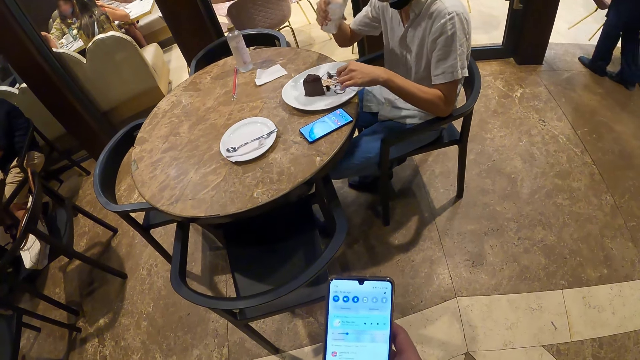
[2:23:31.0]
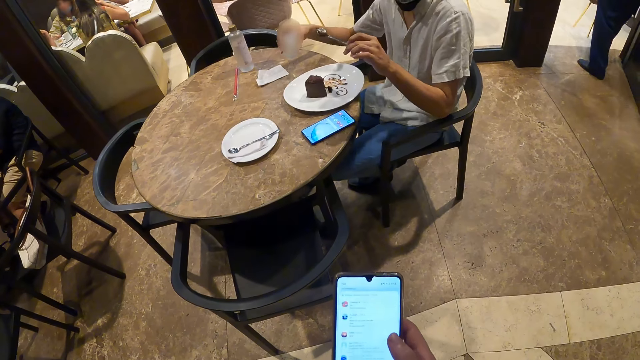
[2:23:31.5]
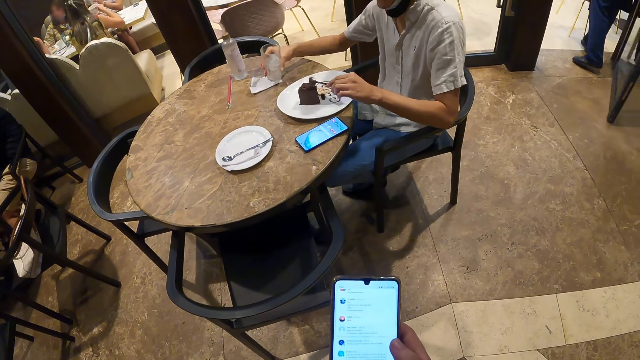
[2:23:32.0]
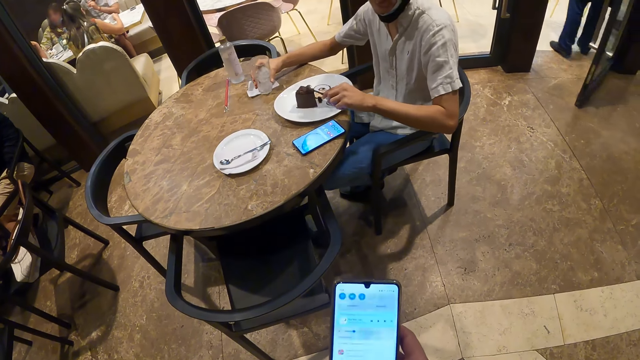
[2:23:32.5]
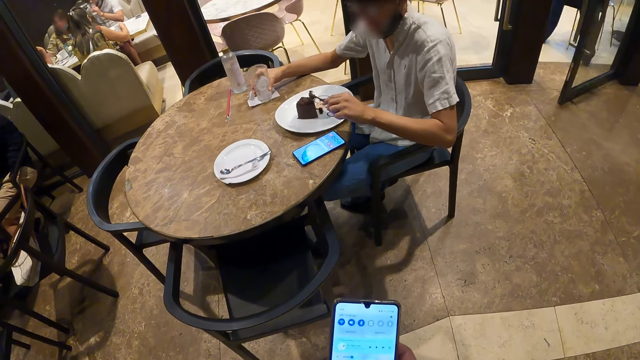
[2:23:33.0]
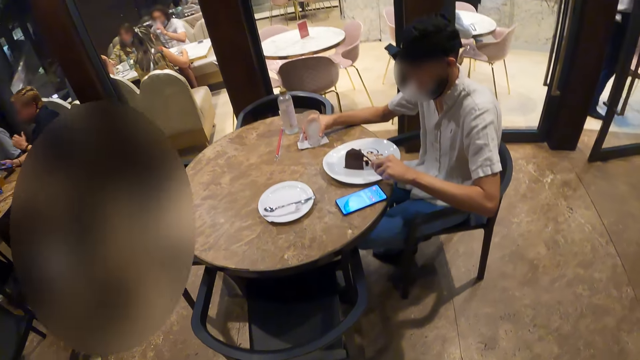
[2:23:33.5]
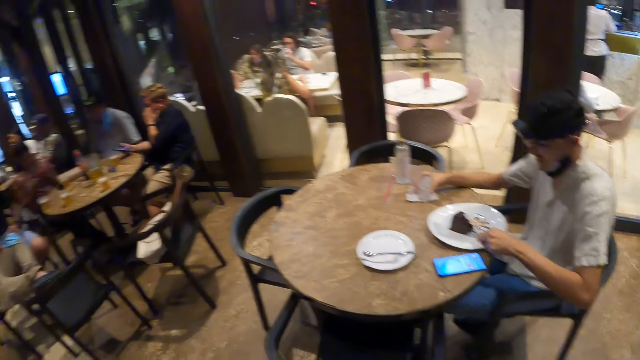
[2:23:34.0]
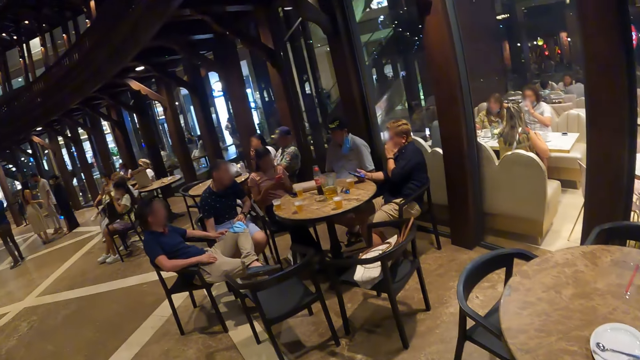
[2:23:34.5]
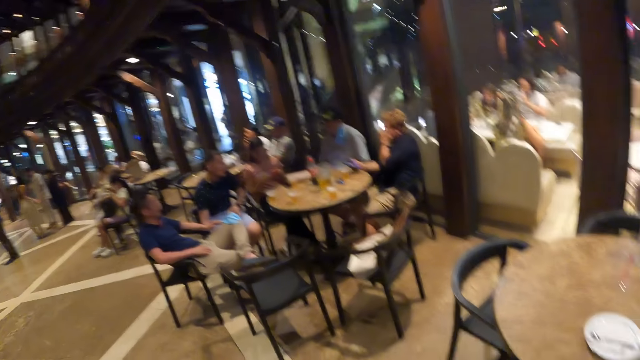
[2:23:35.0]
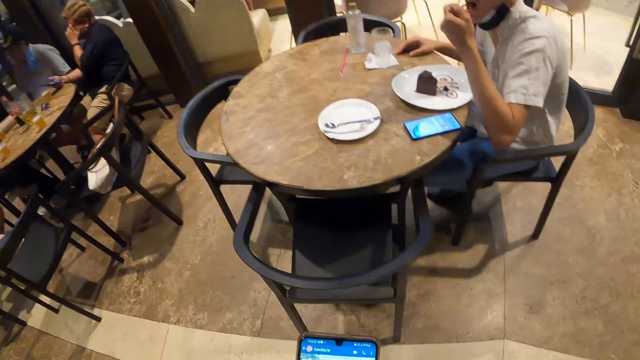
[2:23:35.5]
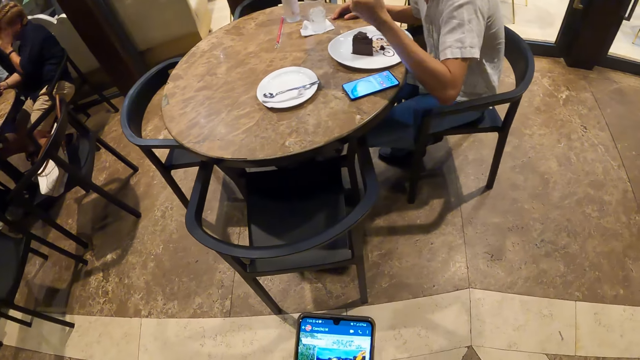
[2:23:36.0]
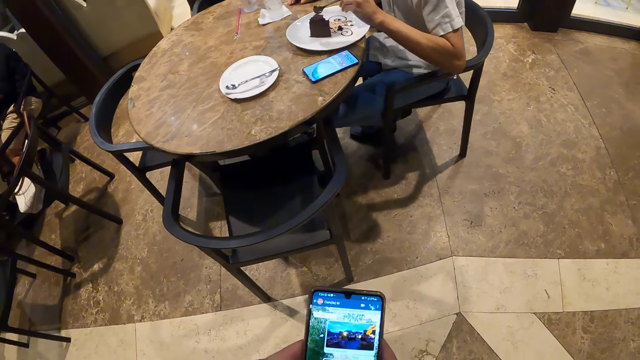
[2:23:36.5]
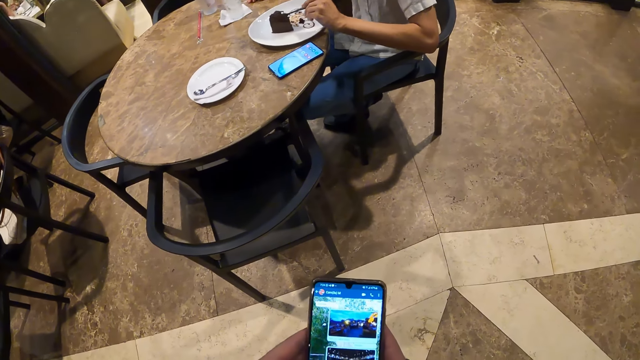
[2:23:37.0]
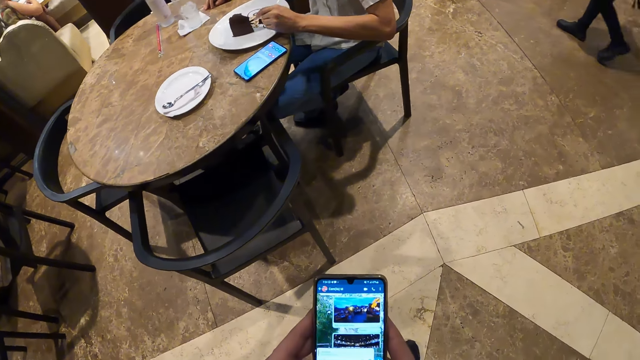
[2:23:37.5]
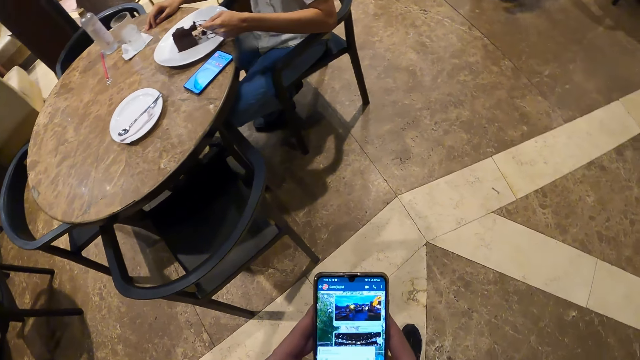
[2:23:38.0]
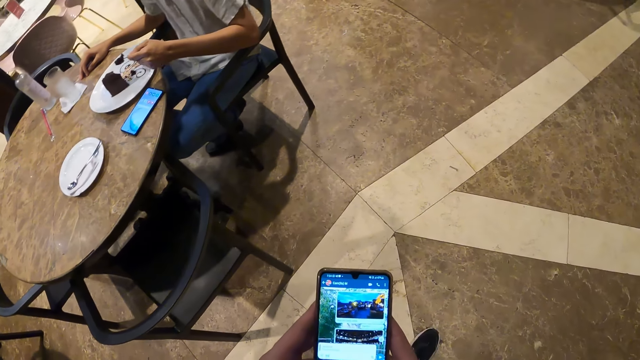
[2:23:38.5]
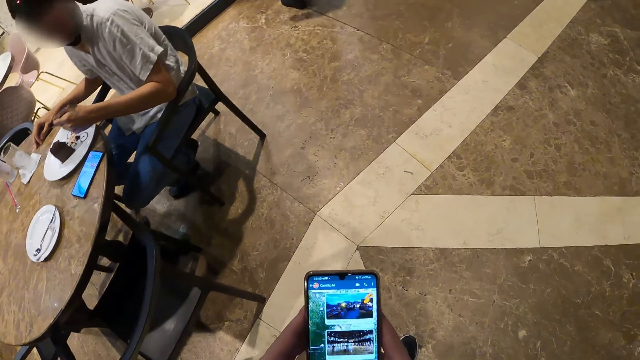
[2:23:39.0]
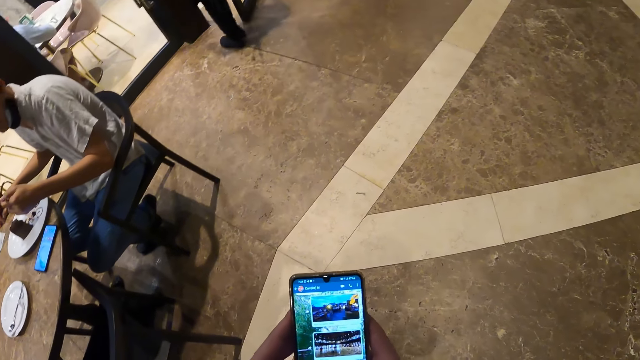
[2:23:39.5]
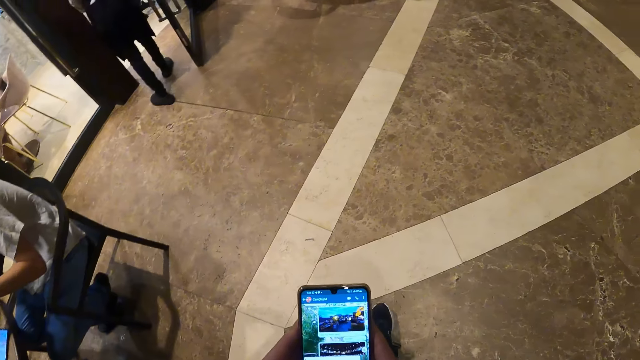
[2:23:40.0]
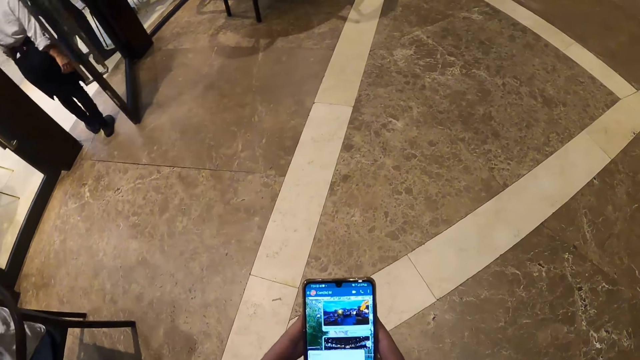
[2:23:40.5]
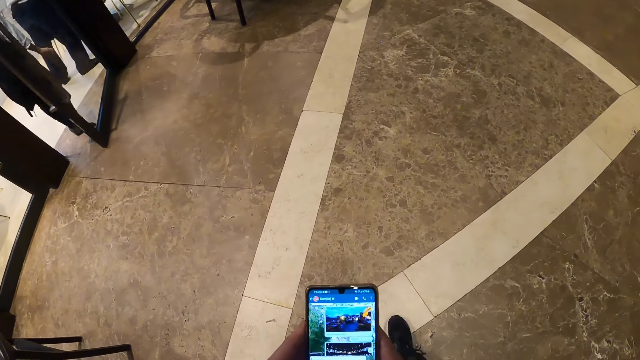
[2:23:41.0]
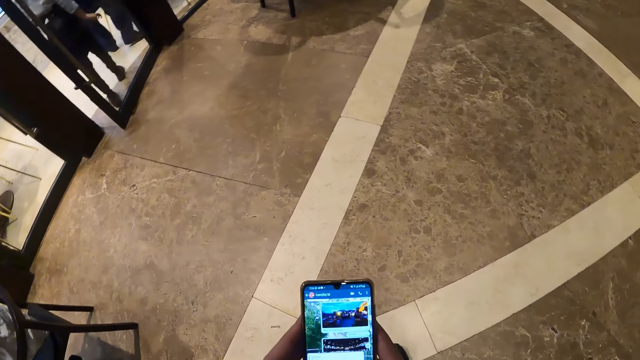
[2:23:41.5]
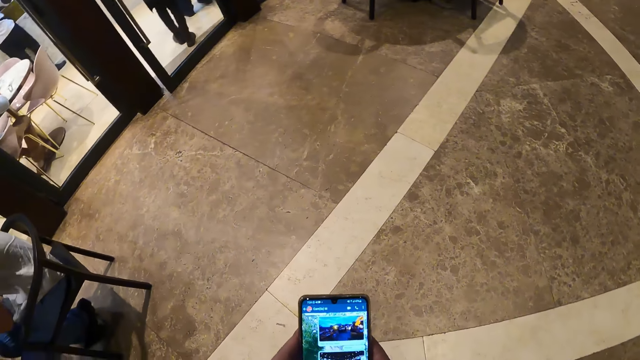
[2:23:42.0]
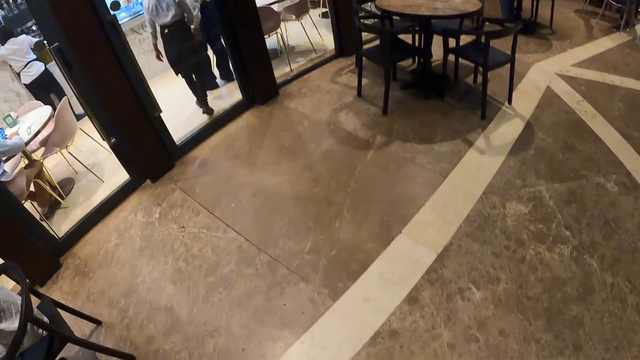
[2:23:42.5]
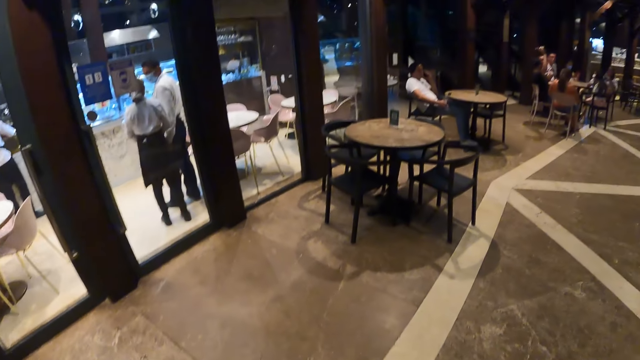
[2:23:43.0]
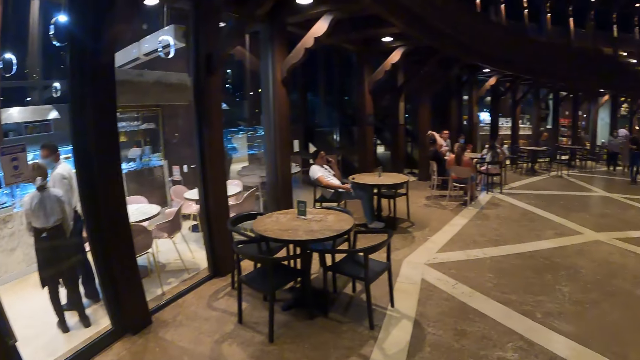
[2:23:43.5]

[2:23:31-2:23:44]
A man picks up a spoon from a plate on the table with his left hand. The man places the cup in his right hand on the table. The camera wearer turns round. The man eats cake with the spoon in his left hand. Another man takes cake from the plate on the table with the spoon in his left hand. The camera wearer operates a phone. They walk in the room.

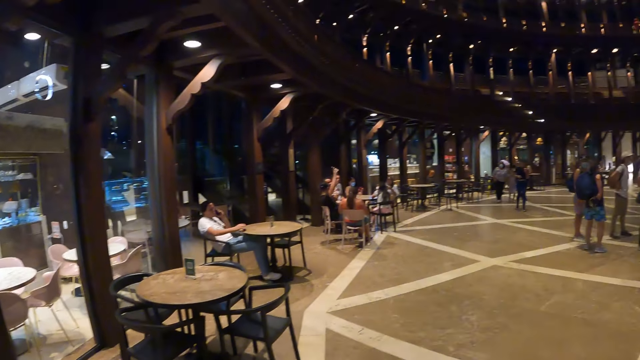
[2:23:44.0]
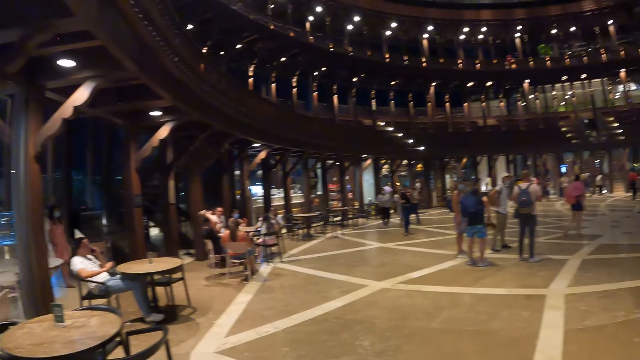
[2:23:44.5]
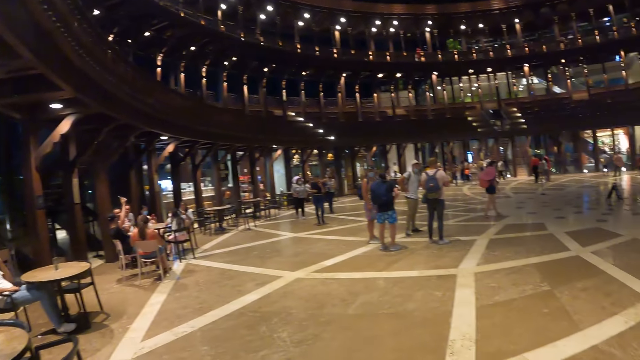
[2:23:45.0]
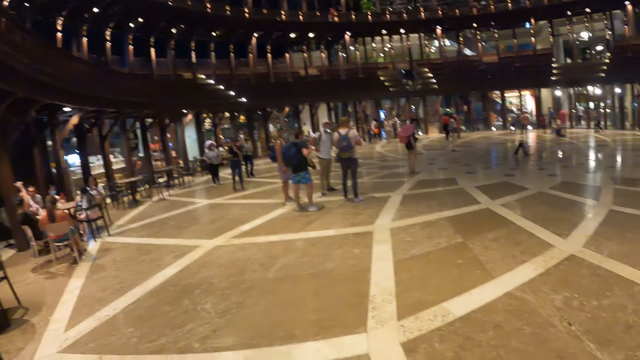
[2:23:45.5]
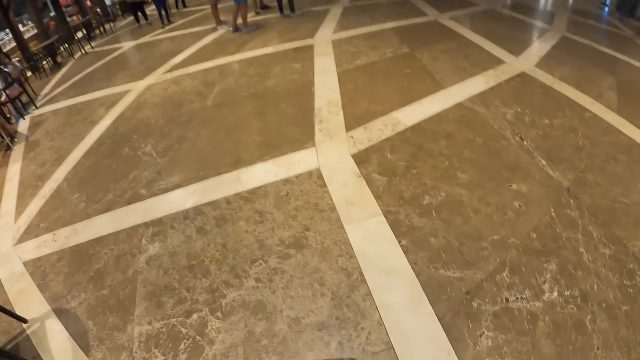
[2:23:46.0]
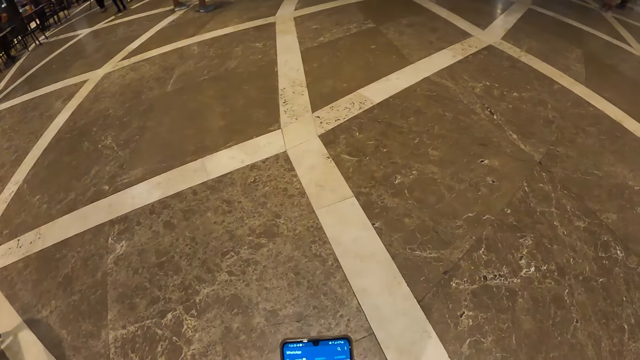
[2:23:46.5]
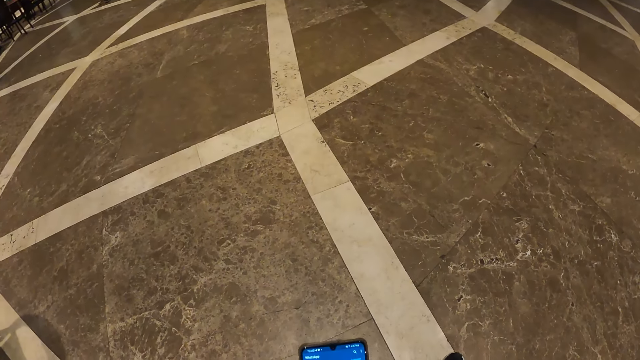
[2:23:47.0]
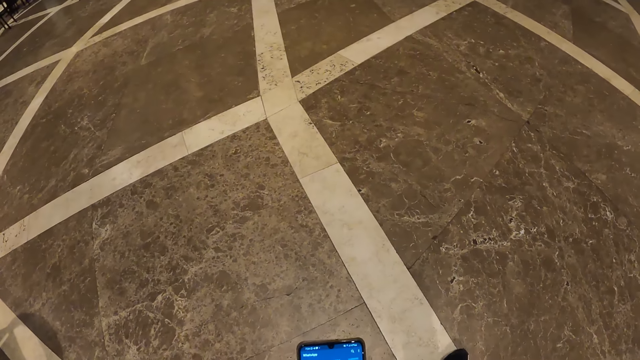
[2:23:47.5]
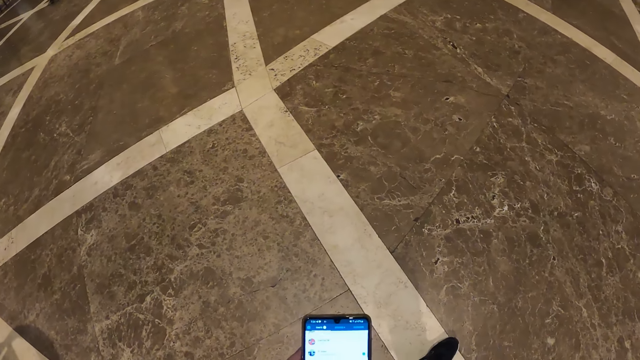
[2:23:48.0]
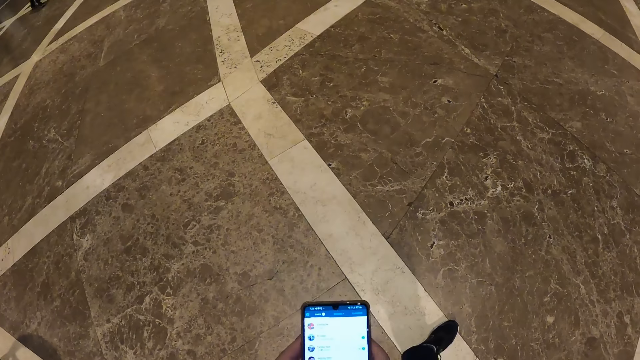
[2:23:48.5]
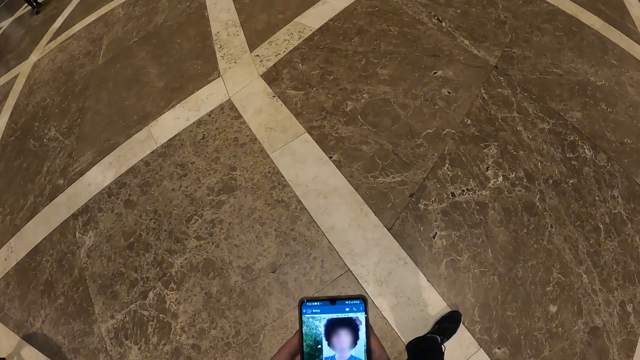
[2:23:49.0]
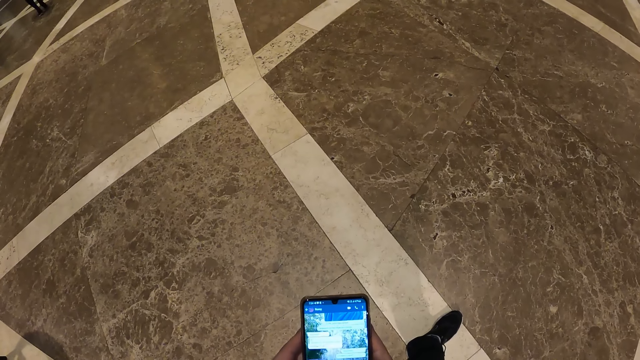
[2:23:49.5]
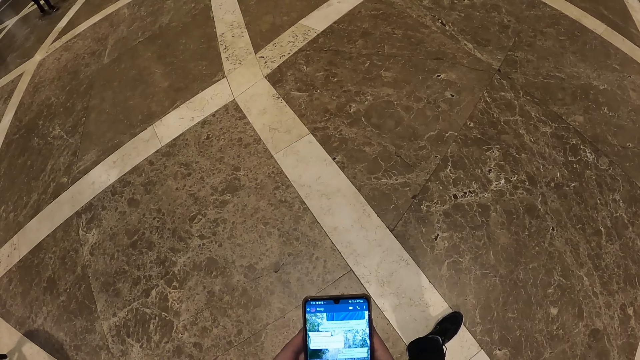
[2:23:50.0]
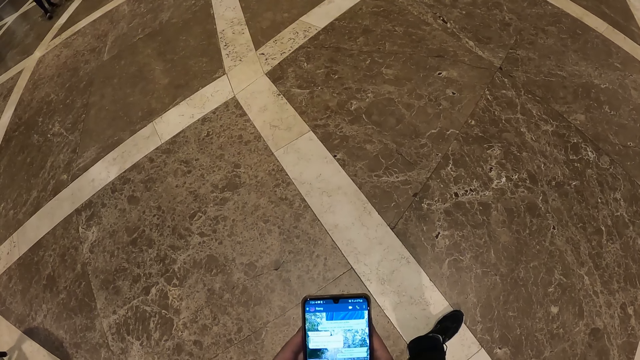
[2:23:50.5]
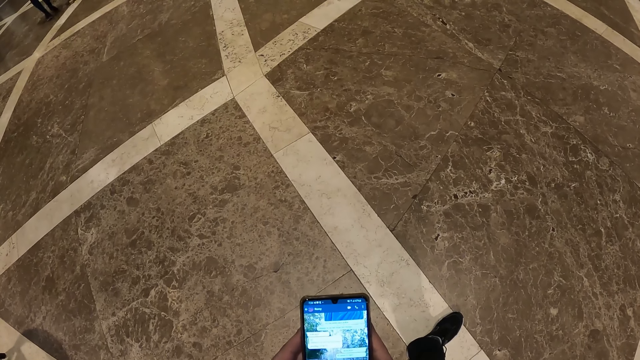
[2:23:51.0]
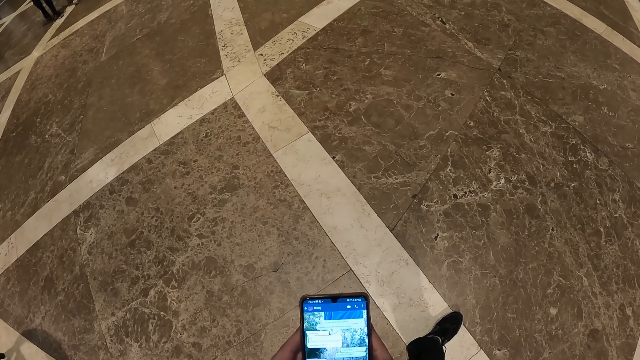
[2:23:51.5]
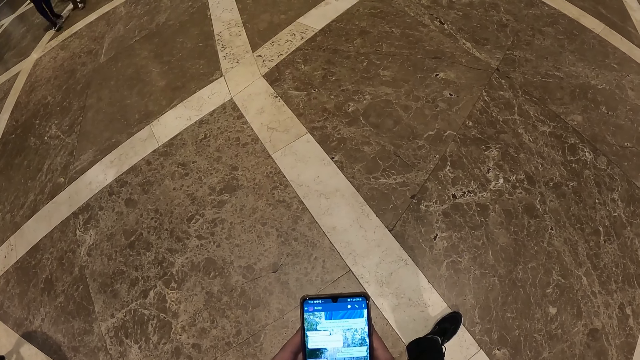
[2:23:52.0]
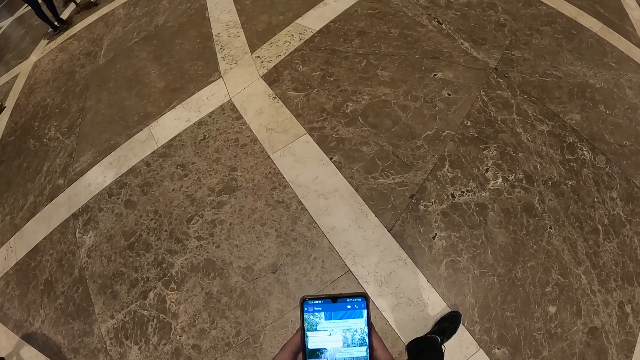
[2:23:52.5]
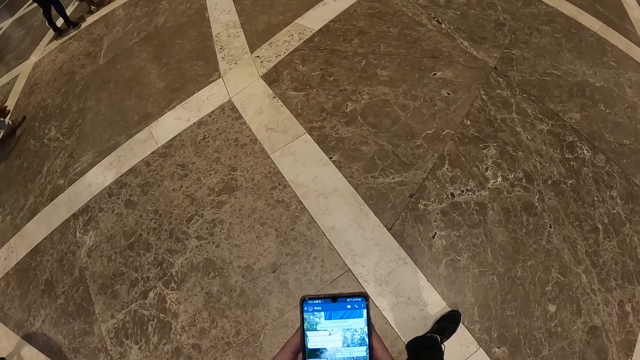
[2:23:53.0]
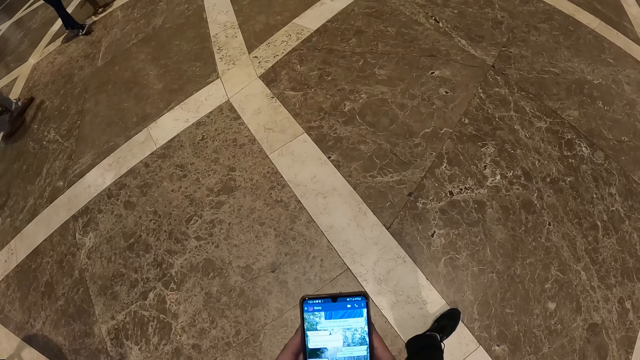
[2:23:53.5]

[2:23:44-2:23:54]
The camera wearer operates the phone with both hands.
